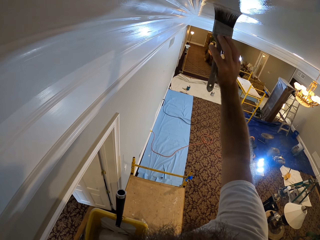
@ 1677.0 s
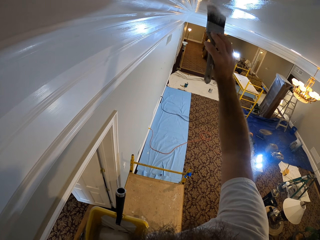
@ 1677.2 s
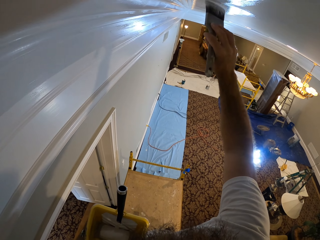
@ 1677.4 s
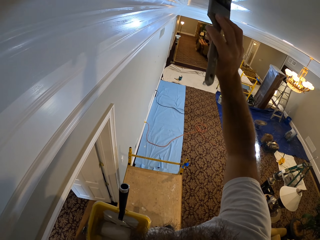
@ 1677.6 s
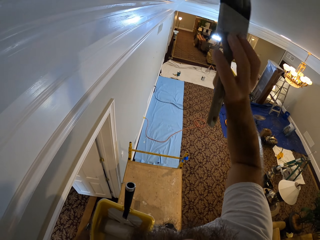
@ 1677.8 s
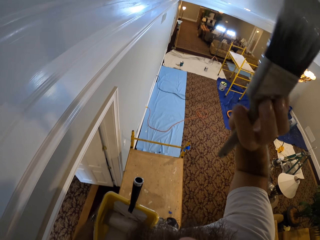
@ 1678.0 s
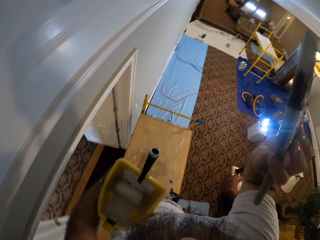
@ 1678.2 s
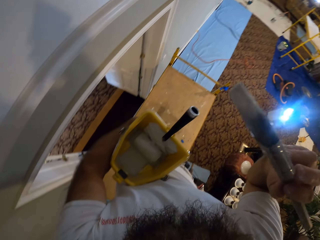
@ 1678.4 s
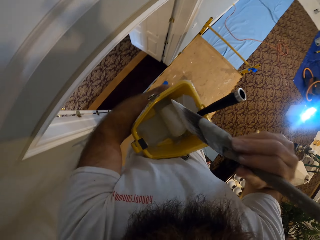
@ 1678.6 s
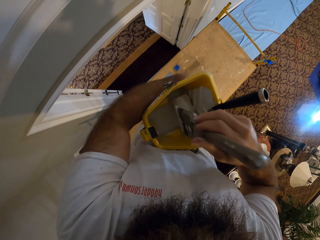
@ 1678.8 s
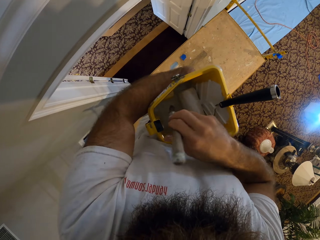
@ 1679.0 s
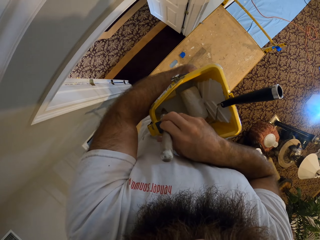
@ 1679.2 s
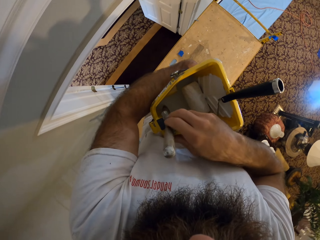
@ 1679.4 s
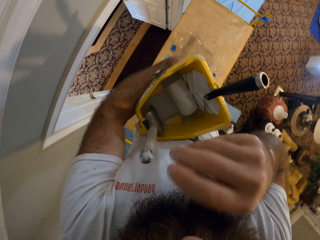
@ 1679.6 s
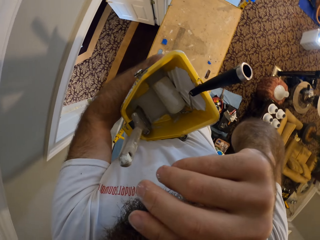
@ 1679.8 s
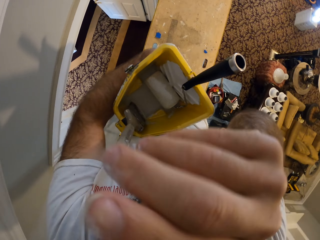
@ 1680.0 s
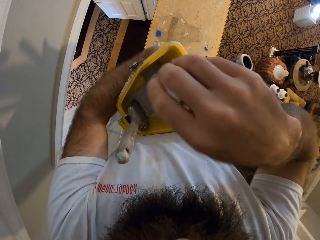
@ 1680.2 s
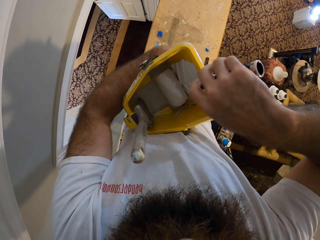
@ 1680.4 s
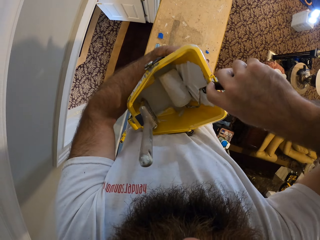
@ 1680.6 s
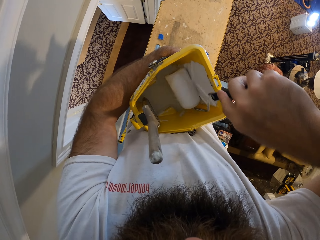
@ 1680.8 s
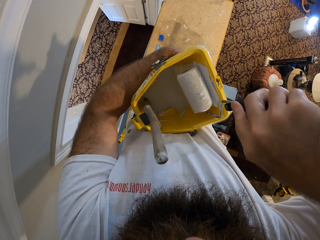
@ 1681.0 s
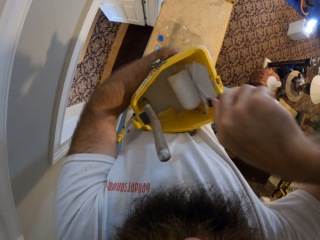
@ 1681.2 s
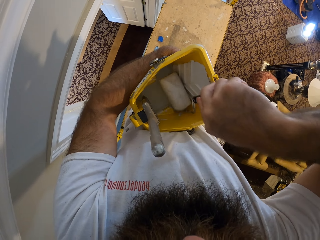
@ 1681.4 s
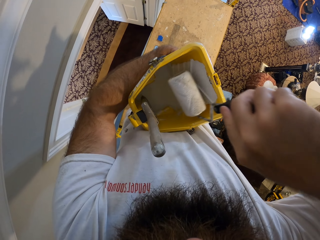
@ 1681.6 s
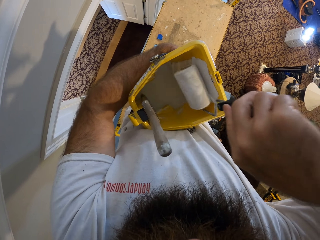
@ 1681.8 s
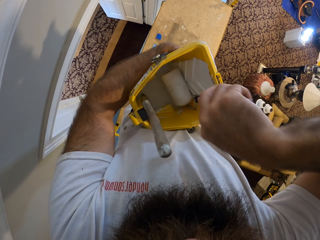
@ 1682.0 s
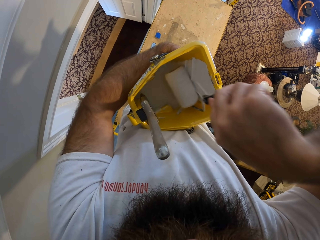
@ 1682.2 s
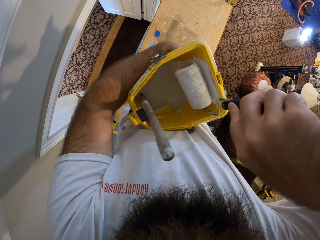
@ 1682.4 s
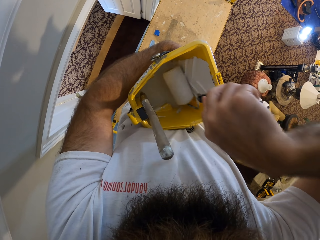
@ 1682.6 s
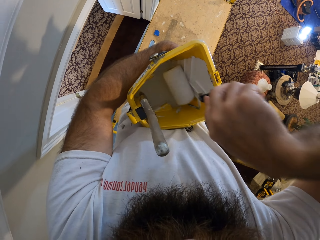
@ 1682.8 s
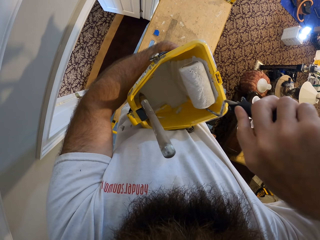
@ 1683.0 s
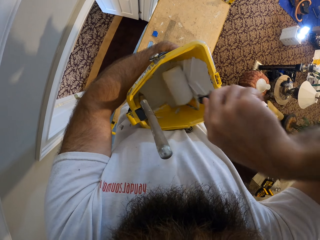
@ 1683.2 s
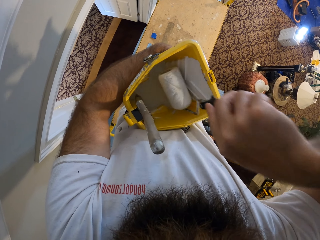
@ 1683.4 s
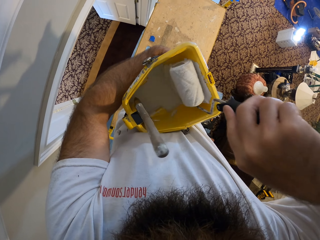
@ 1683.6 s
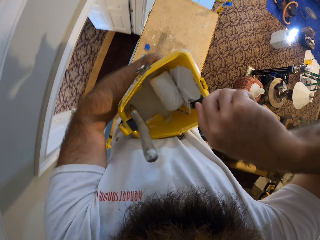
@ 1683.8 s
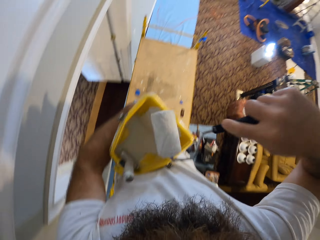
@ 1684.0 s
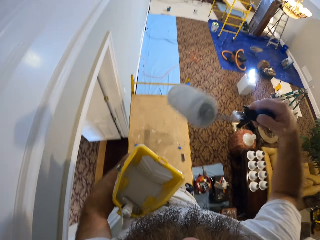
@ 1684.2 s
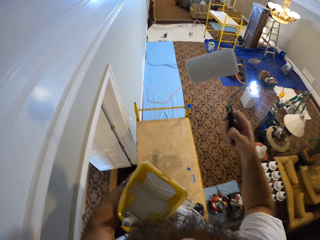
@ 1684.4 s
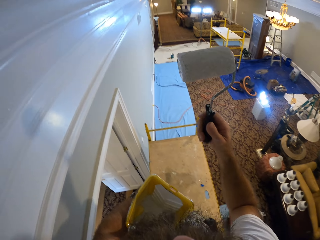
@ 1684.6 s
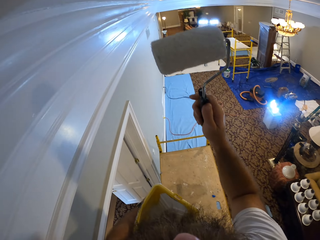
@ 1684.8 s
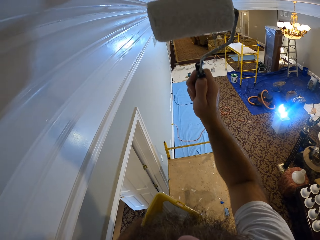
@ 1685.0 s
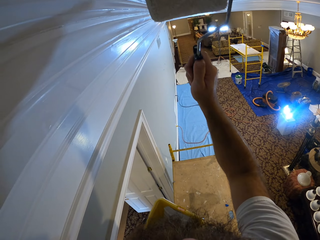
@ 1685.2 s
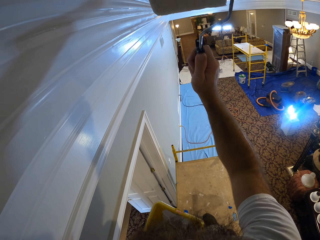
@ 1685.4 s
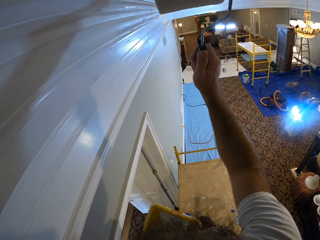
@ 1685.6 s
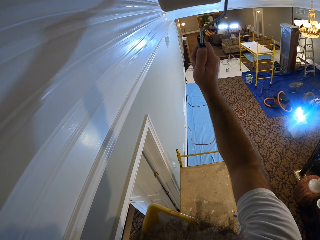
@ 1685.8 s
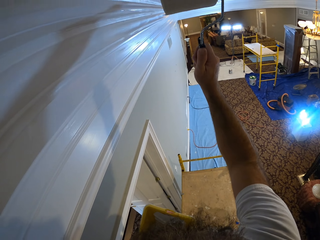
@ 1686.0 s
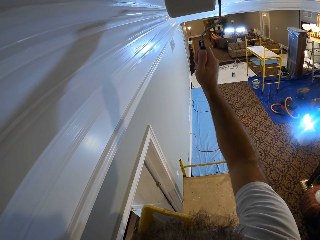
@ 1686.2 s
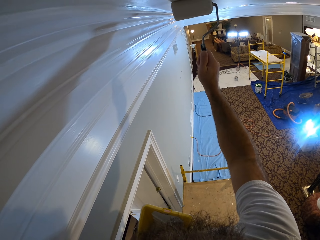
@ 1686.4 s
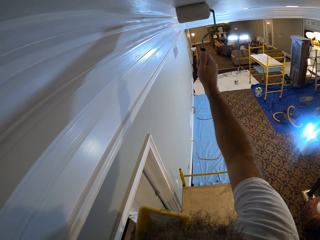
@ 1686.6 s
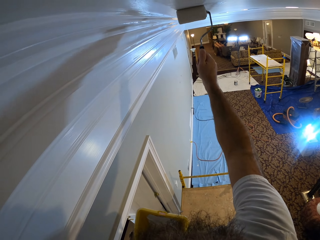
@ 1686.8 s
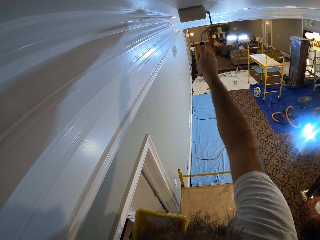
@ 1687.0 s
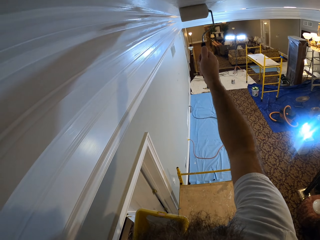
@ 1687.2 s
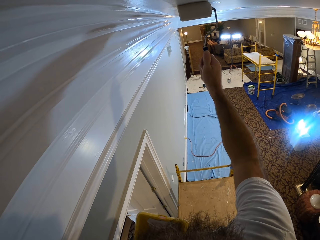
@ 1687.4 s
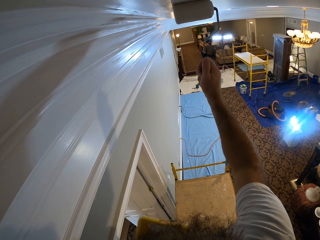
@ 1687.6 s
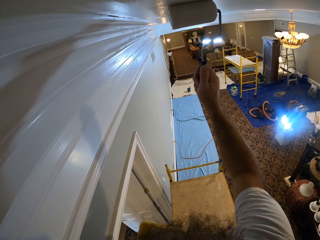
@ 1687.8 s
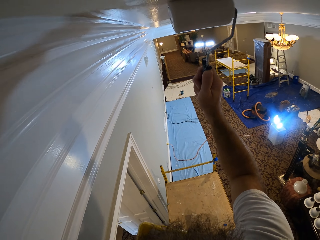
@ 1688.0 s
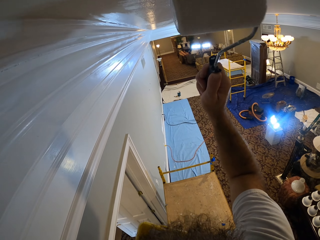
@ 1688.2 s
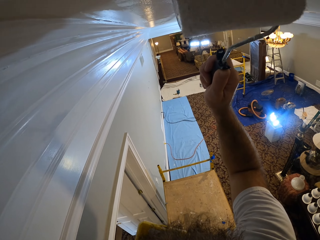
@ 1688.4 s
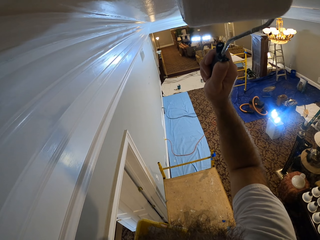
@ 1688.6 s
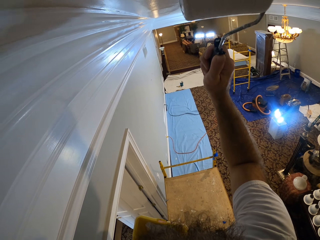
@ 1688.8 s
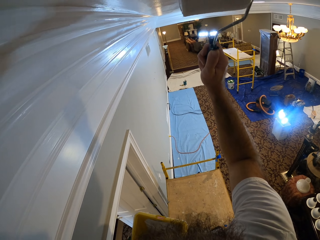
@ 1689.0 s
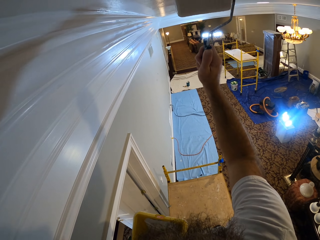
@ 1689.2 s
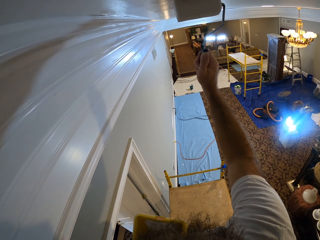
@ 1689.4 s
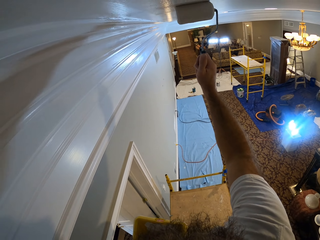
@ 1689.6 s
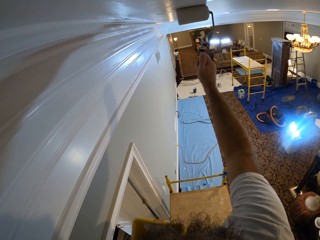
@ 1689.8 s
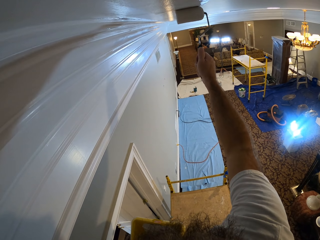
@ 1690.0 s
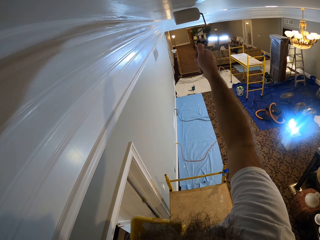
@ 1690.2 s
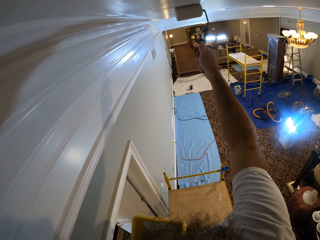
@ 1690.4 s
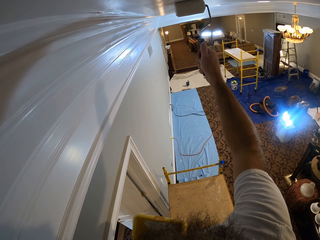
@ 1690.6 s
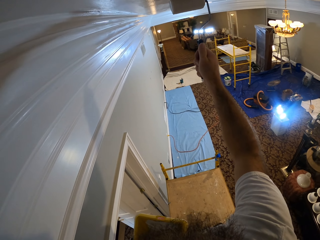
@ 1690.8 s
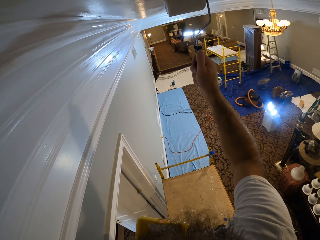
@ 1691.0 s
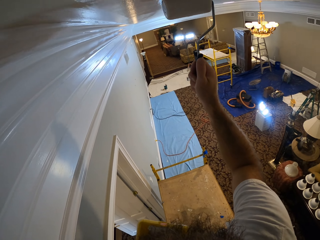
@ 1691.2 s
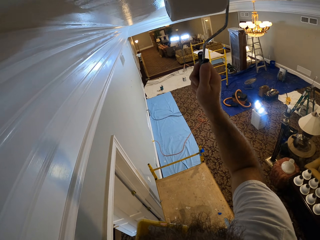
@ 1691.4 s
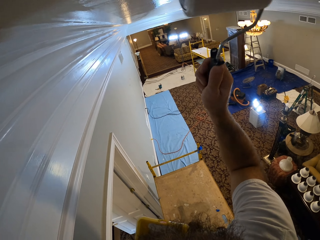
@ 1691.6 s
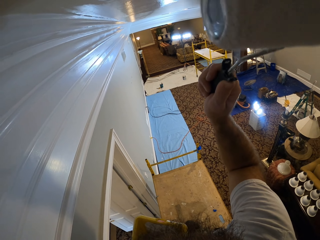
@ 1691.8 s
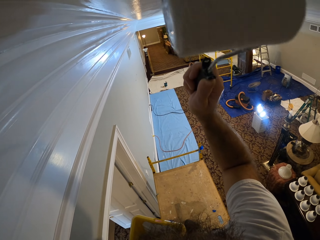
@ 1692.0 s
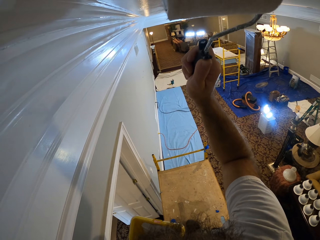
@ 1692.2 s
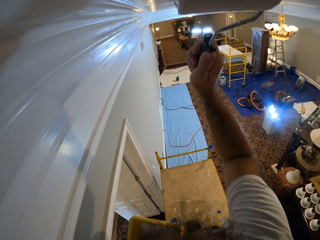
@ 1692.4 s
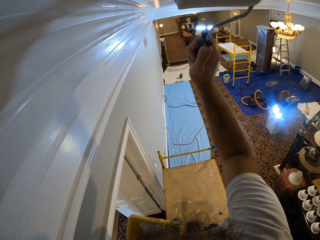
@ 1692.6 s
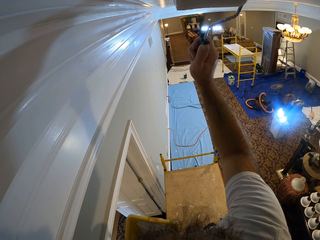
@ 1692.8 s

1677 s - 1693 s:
The camera wearer places the paint brush in his right hand in the yellow pail in his left hand. He touches his face with his right hand. He picks up the brush roller. He brushes the yellow pail with the paint roller in his right hand. He paints the ceiling with the paint roller in his right hand.

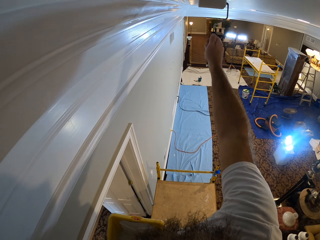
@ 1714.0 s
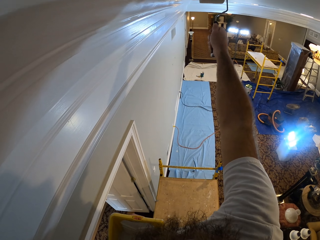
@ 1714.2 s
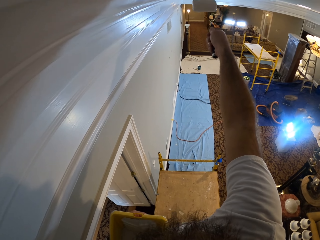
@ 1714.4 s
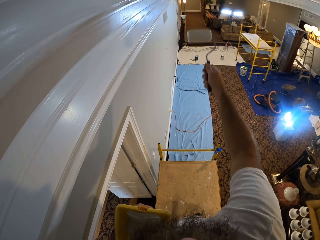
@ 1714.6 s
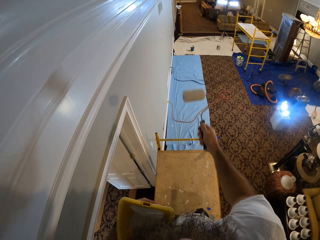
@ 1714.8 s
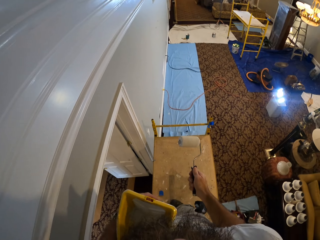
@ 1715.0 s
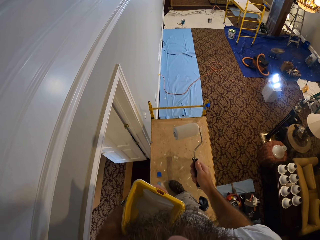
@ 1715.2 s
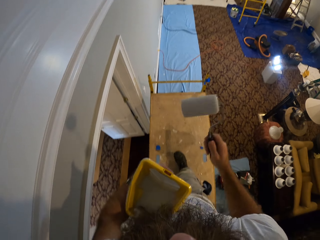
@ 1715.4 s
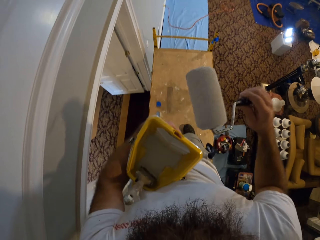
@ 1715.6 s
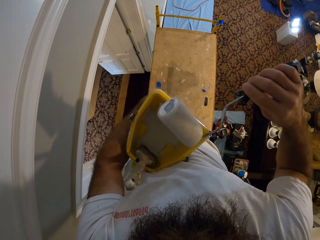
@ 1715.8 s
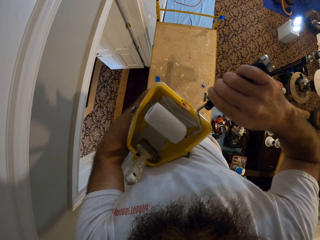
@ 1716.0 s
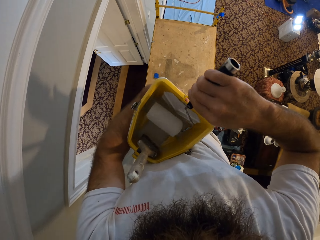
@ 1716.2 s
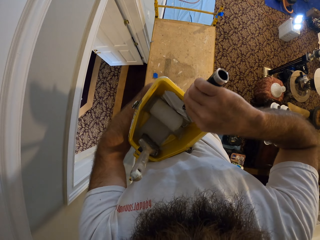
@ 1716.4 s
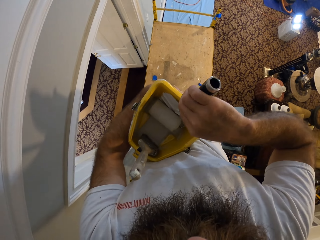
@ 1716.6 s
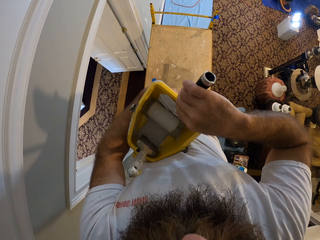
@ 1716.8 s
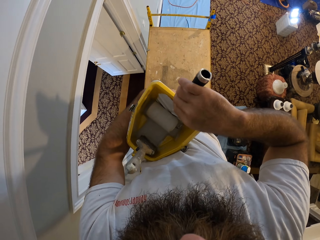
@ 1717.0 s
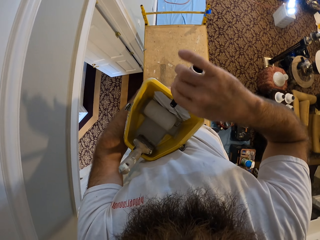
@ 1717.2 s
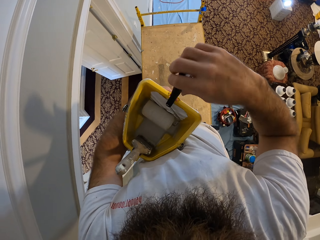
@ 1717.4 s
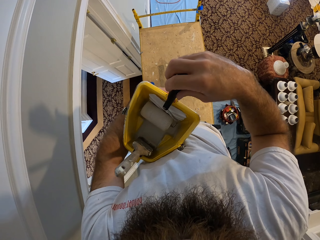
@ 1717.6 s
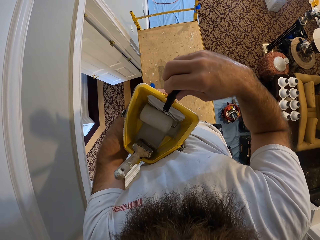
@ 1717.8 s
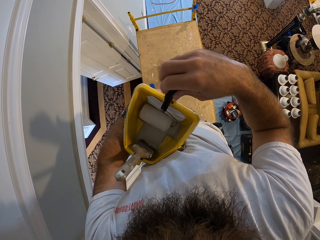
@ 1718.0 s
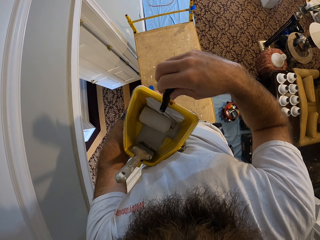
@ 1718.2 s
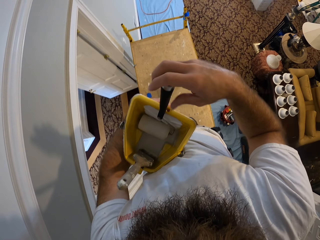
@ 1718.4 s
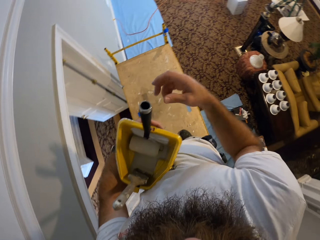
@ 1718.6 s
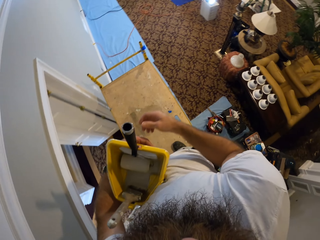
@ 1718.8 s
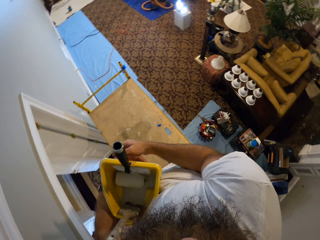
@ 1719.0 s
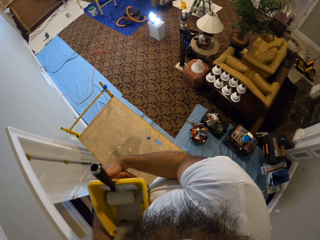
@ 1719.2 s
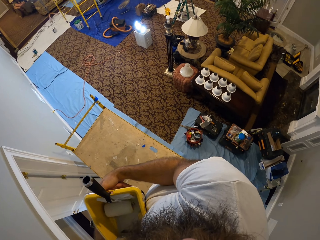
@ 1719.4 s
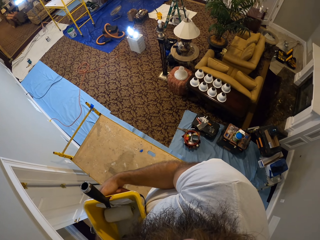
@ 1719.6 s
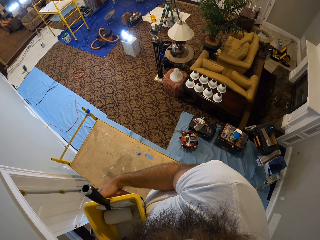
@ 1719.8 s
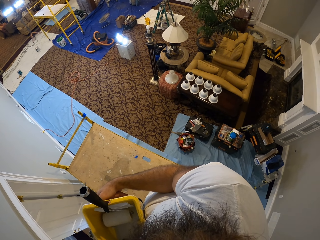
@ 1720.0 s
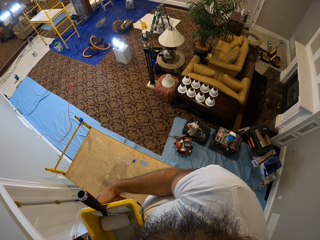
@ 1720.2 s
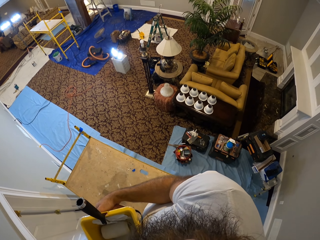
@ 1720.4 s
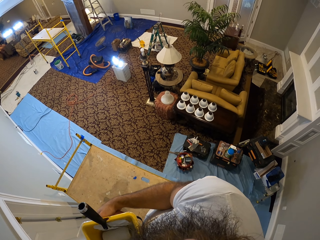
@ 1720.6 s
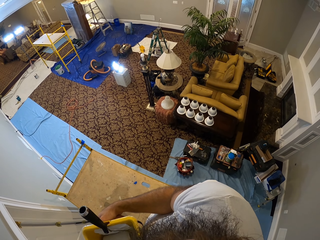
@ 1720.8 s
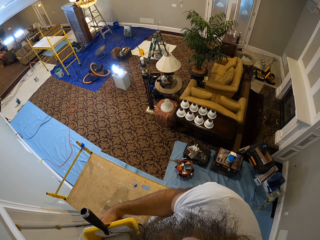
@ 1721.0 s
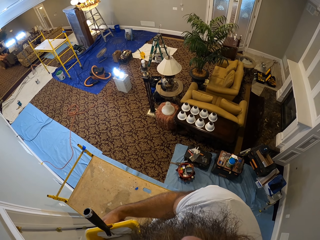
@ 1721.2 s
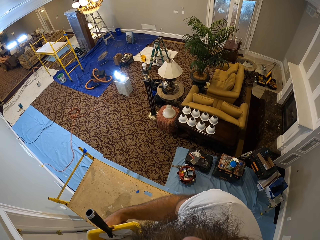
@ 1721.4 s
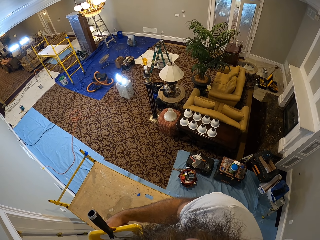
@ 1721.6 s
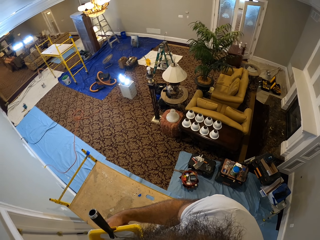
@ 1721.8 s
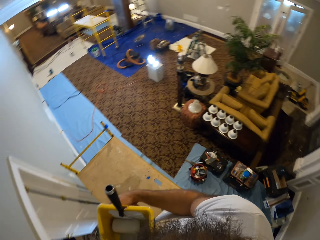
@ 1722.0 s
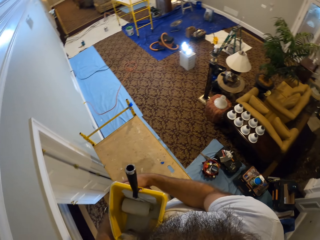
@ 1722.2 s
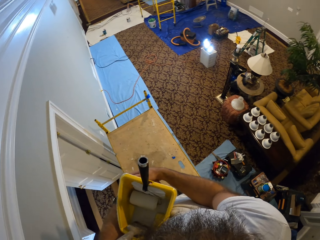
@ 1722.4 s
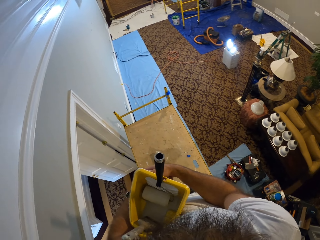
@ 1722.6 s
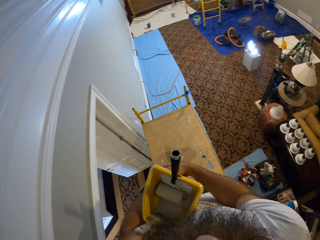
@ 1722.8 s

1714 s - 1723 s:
The camera wearer places the paint roller back in the yellow pail with his right hand. He holds the yellow pail with both hands. He looks around the house.
